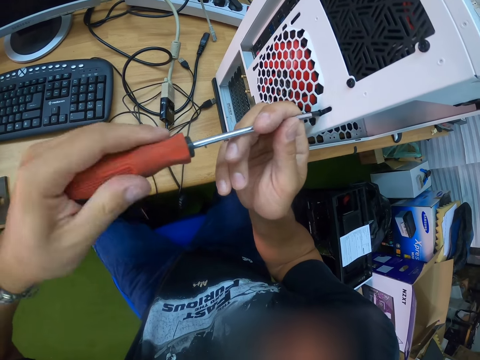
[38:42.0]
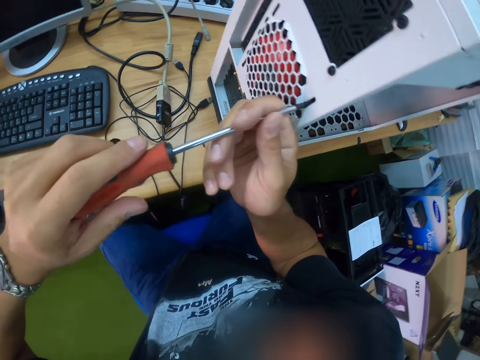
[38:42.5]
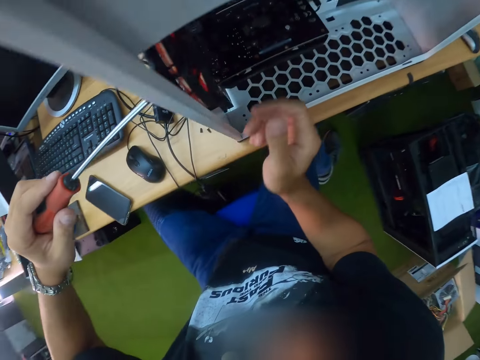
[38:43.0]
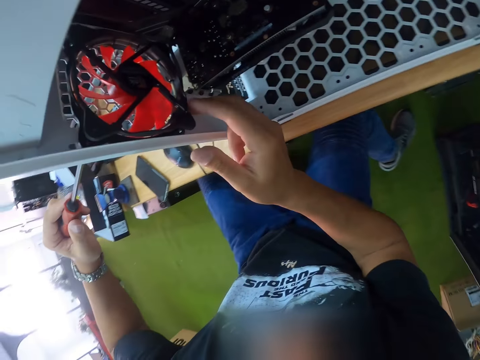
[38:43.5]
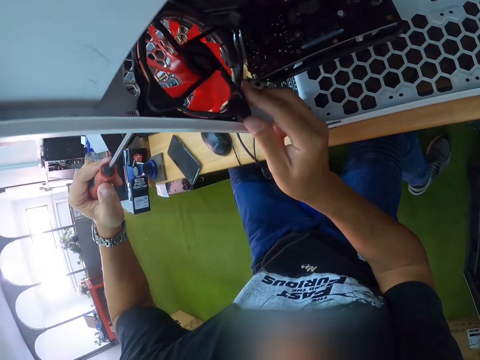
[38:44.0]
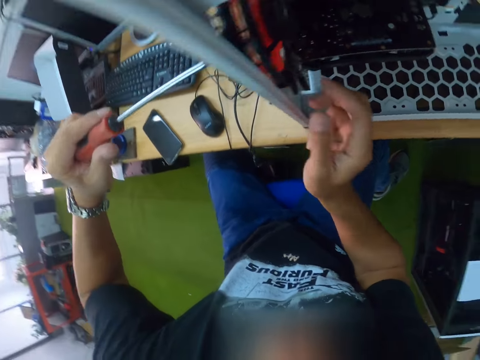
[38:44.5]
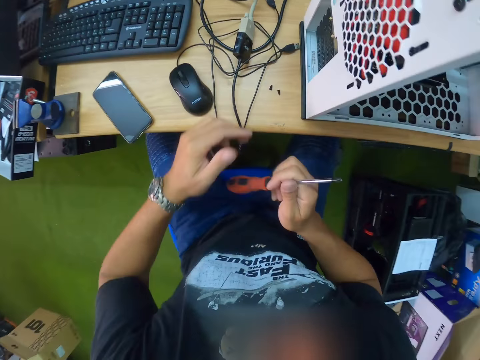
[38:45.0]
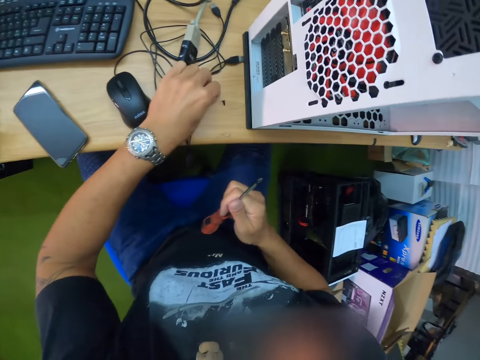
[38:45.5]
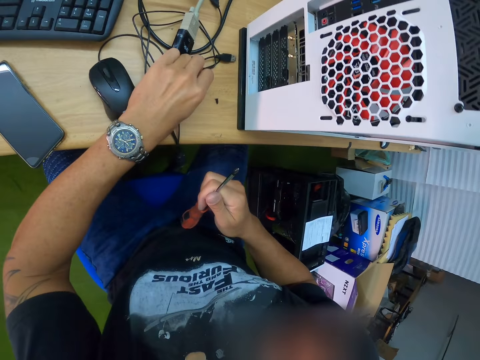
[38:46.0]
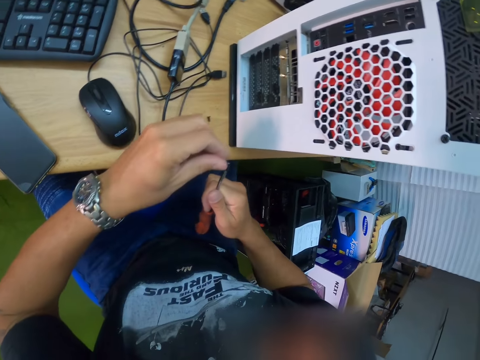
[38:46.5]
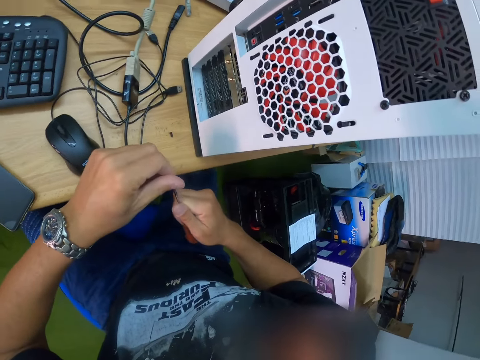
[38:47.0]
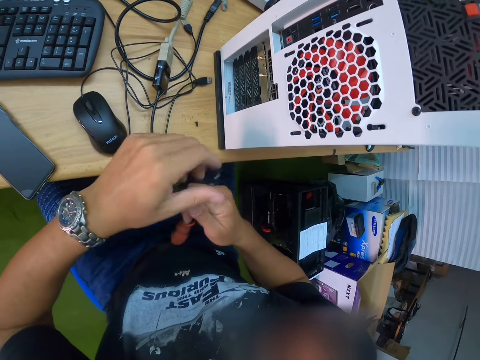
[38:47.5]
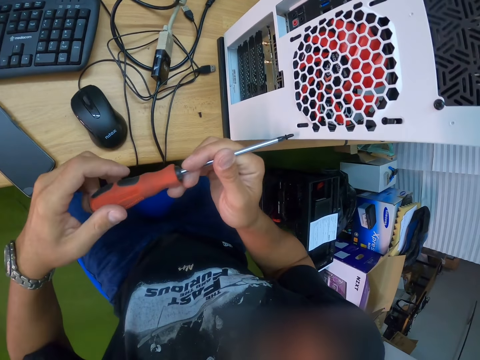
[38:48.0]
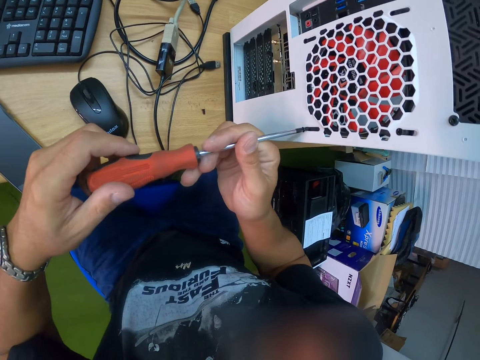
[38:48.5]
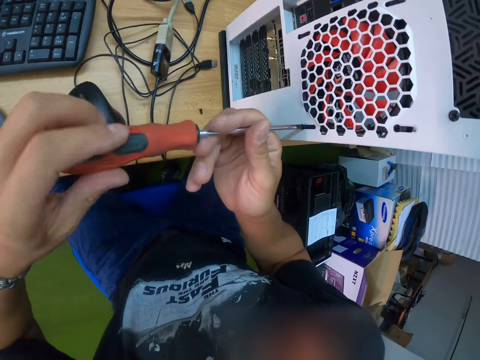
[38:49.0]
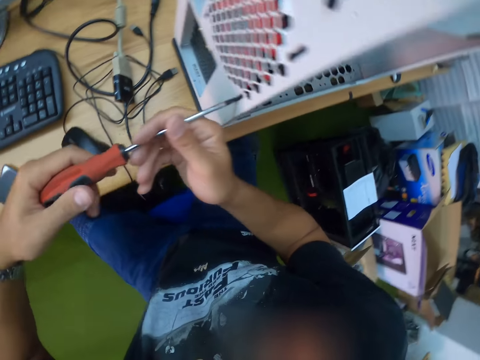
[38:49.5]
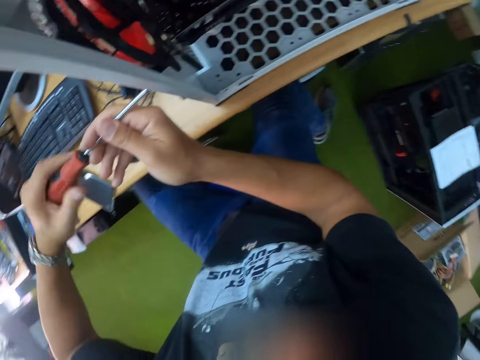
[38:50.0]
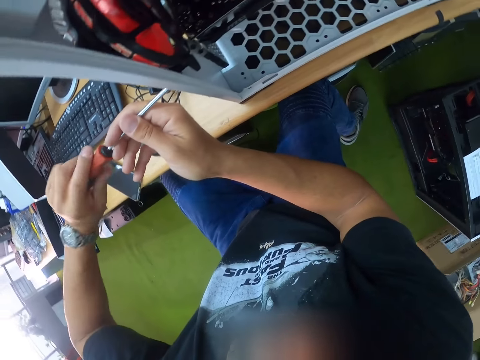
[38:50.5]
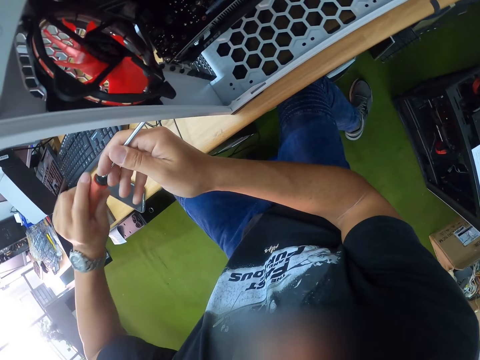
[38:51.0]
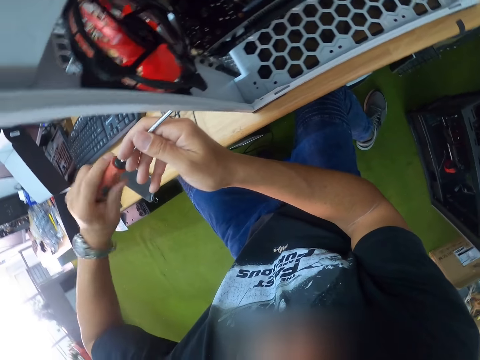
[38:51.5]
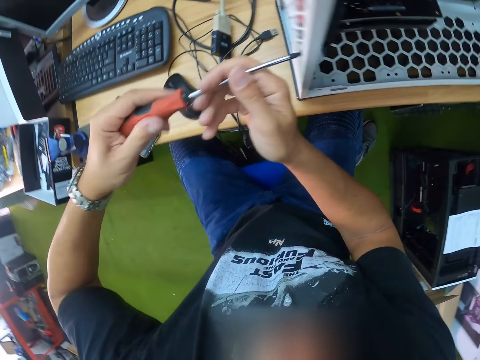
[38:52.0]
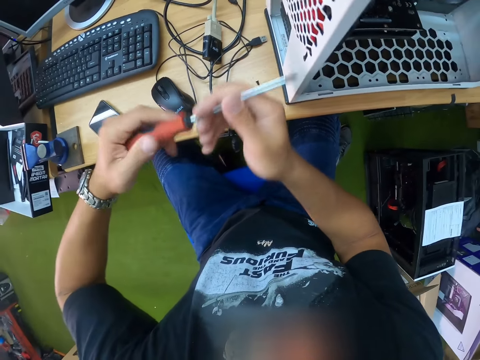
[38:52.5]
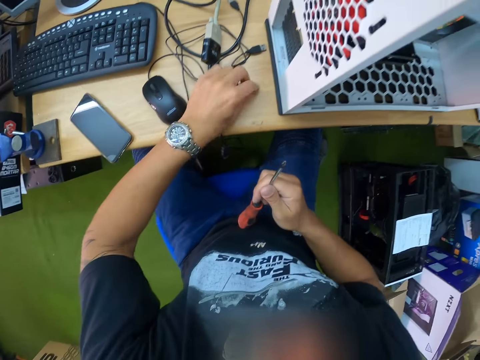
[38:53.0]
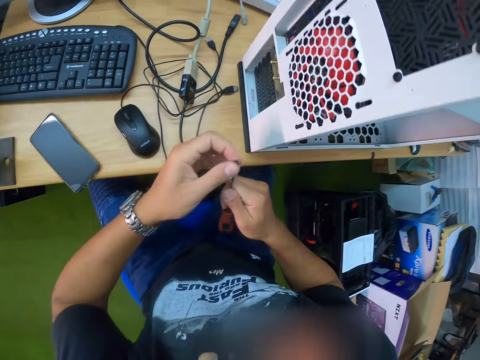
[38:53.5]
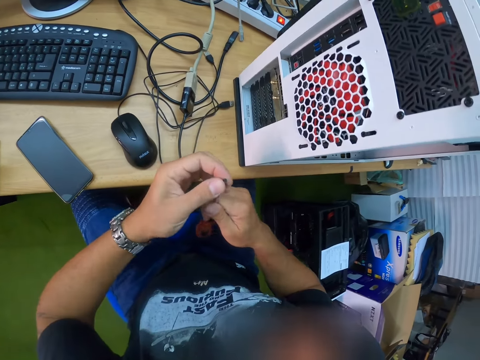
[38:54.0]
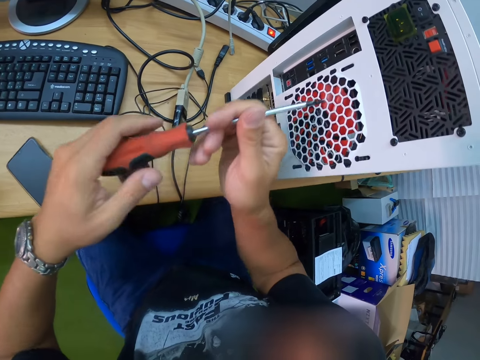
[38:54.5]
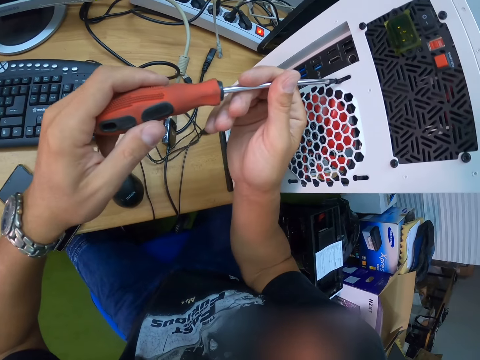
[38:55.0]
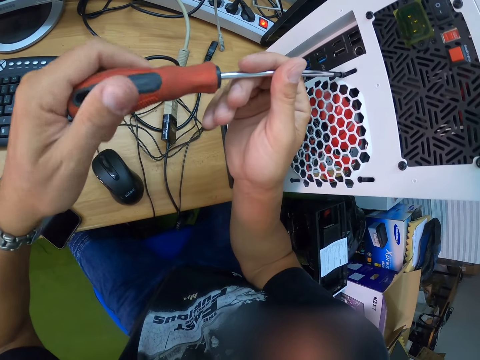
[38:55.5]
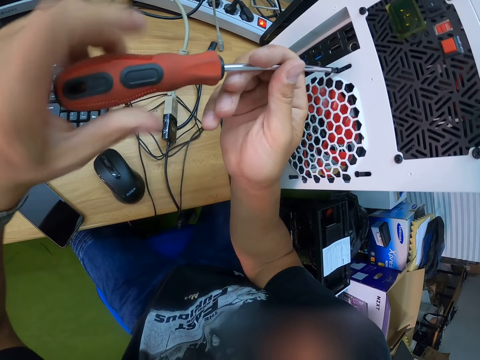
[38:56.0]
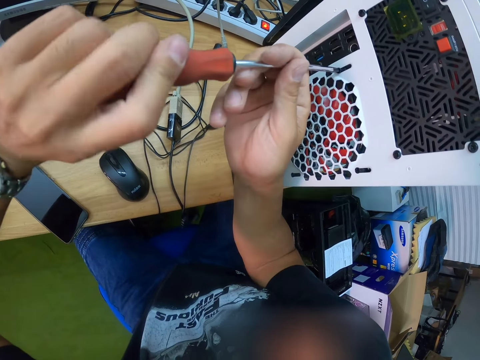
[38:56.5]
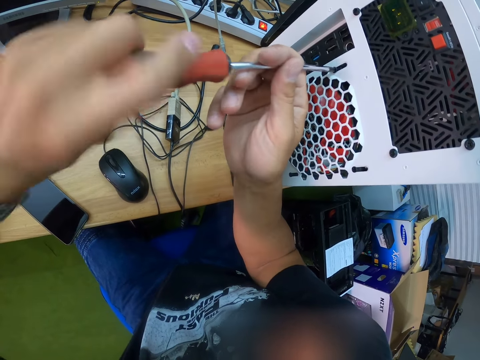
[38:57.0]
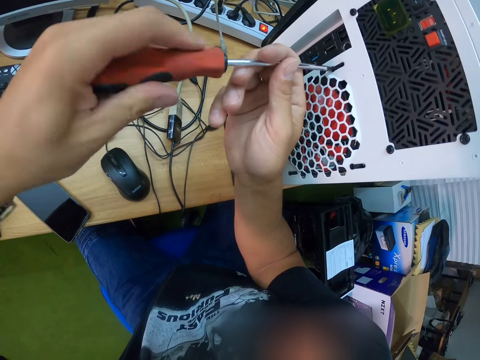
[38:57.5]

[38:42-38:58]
The camera wearer holds the hard drive with his right hand. He picks up a screw or nut from the table with his left hand. He attaches the screw to the screwdriver with his left hand. He screws the CPU with the screwdriver in both hands. He picks up a screw from the table with his left hand. He attaches the screw to the screwdriver with his left hand. He screws the CPU with the screwdriver in both hands.

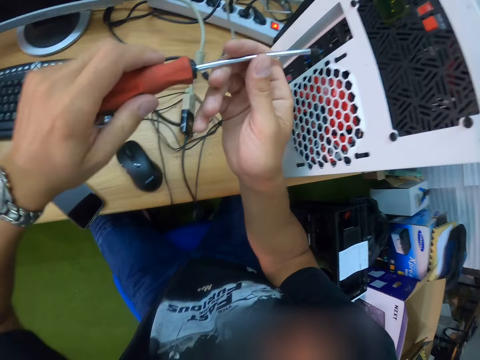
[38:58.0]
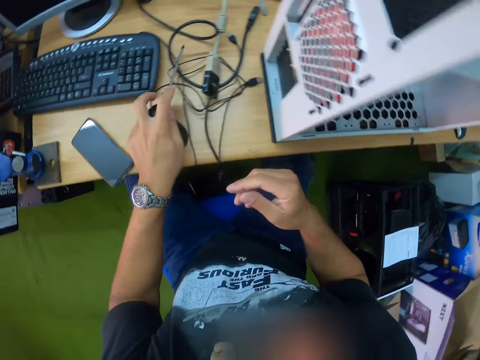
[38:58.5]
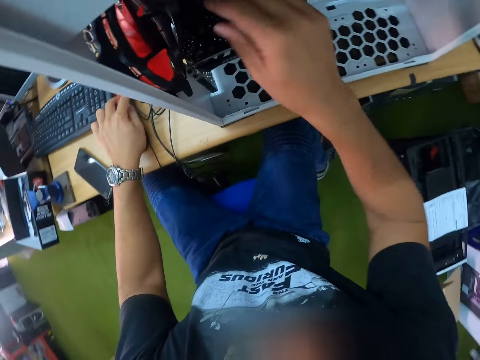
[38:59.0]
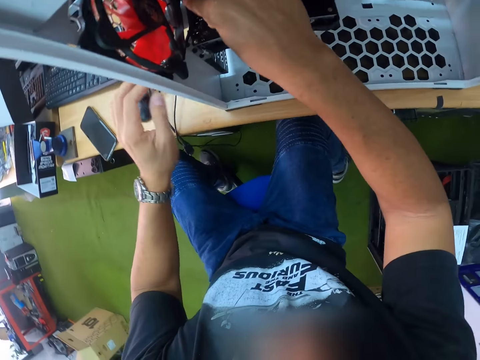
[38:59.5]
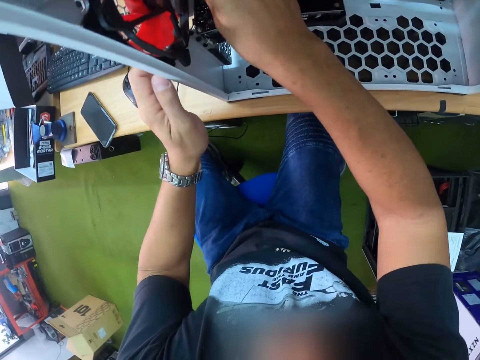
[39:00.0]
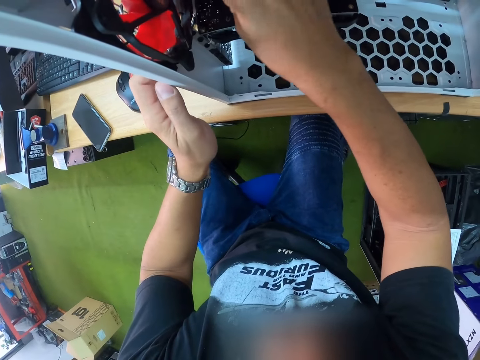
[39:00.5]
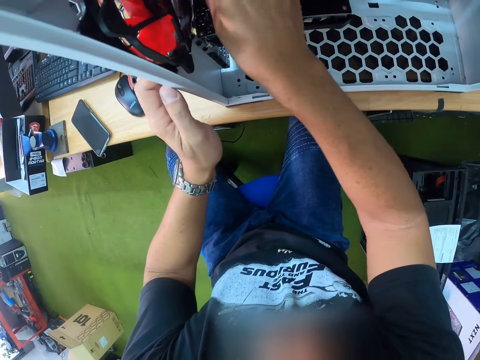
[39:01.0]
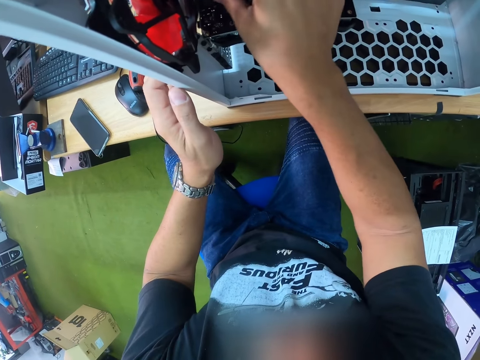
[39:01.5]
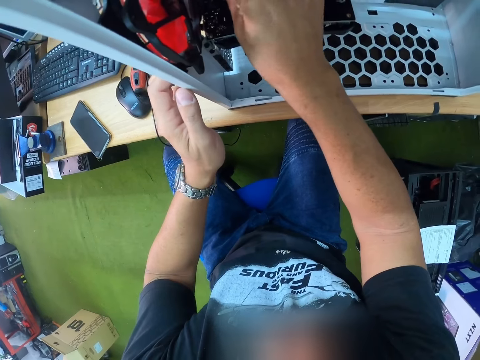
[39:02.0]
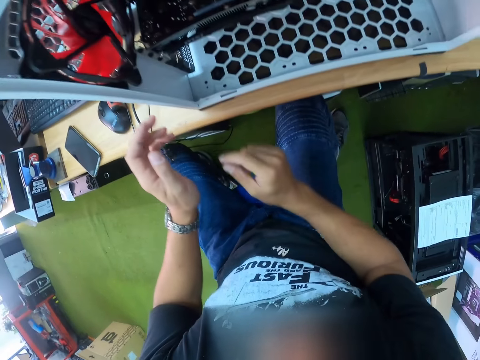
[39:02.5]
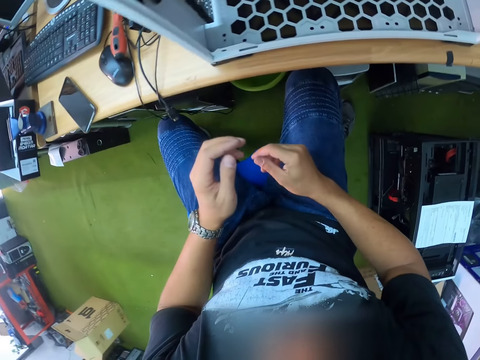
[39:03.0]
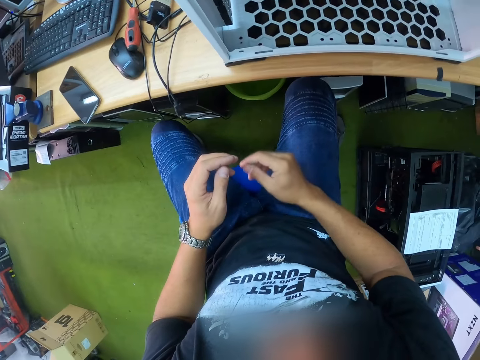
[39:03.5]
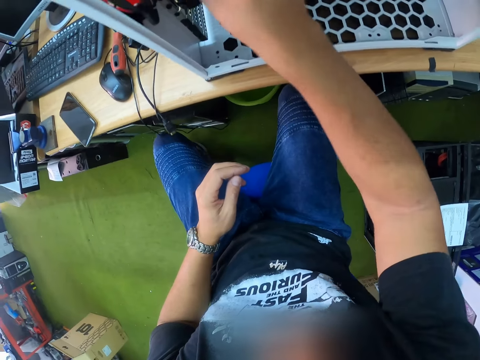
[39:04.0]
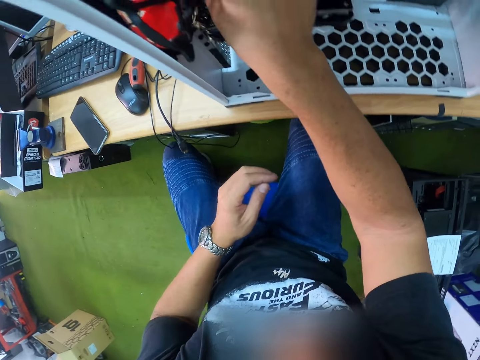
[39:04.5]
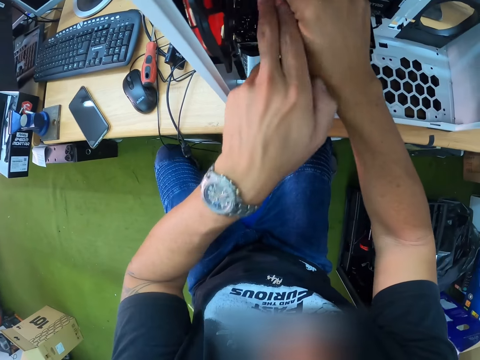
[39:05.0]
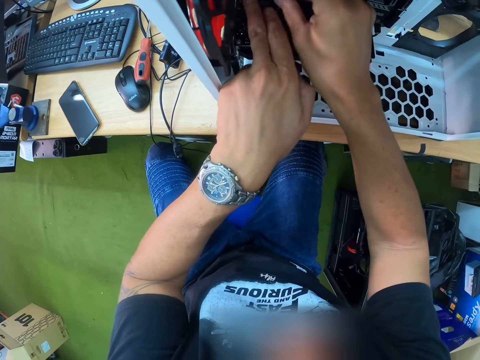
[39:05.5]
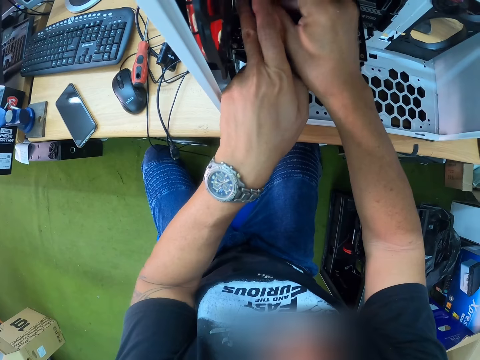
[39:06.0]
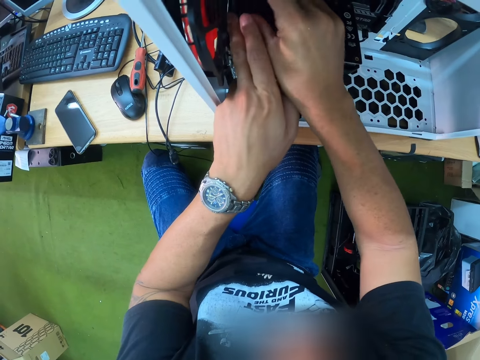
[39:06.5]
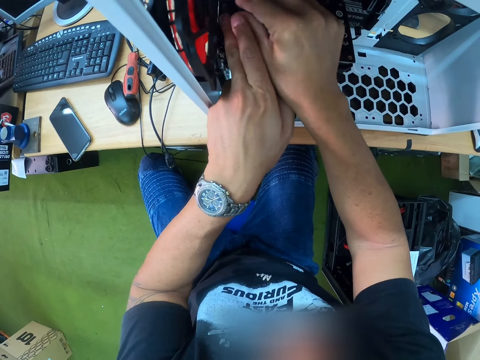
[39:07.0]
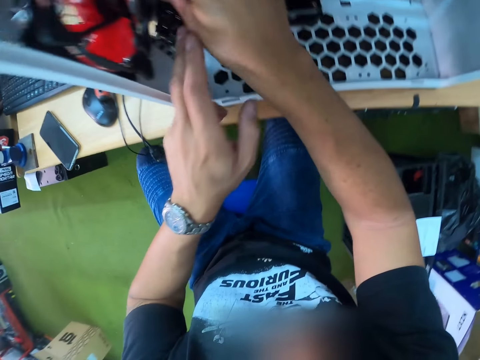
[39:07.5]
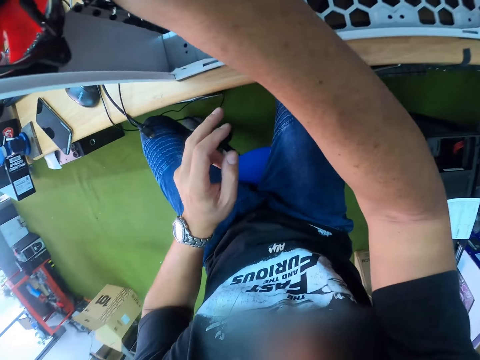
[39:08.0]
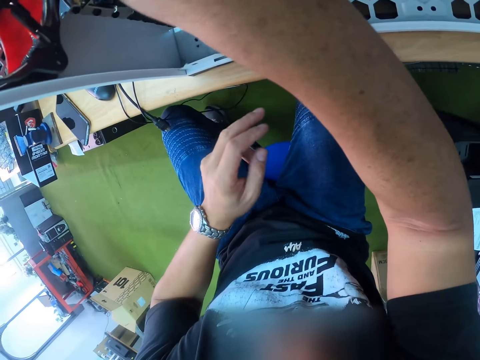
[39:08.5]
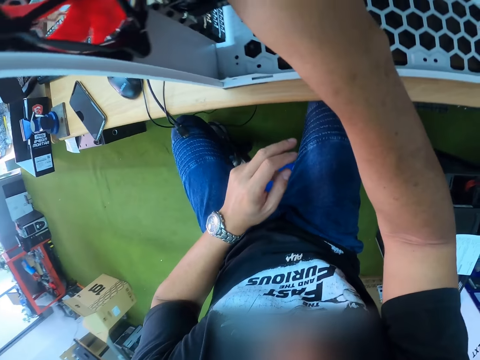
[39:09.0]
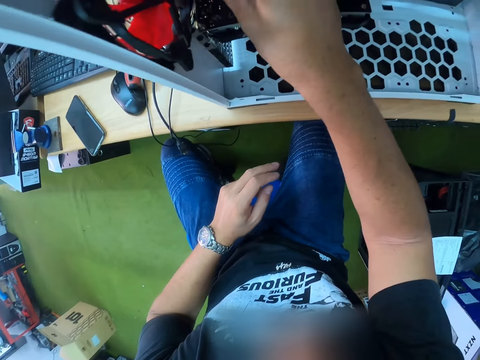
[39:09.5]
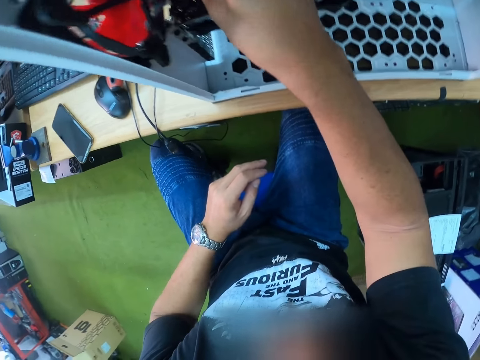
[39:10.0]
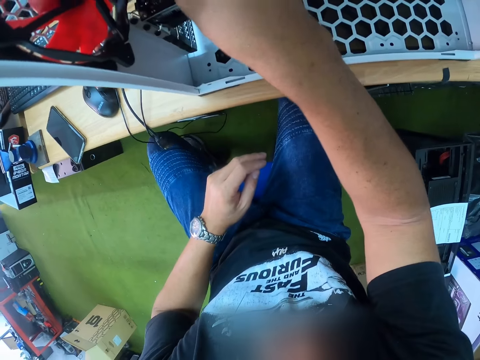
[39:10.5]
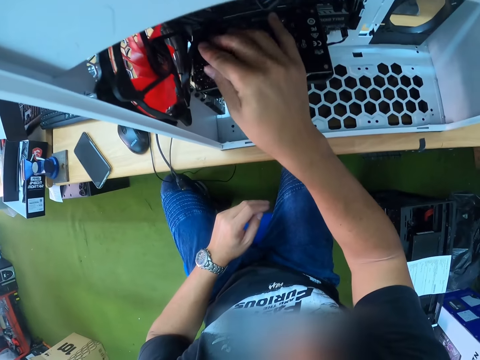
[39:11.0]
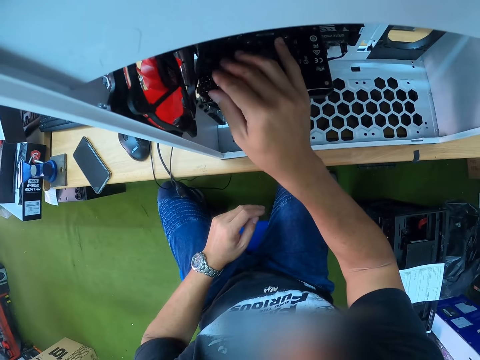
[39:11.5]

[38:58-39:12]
The camera wearer drops the screwdriver on the table with his left hand. He holds the hard drive with his right hand. He holds the CPU with his left hand. He adjusts the computer fan. He holds the CPU motherboard with both hands.
